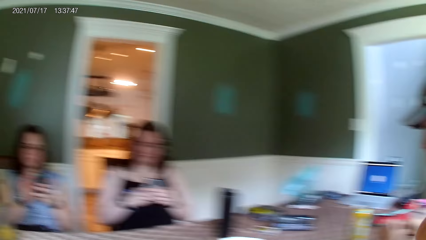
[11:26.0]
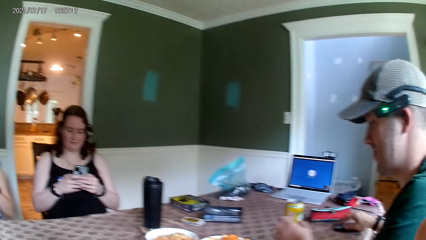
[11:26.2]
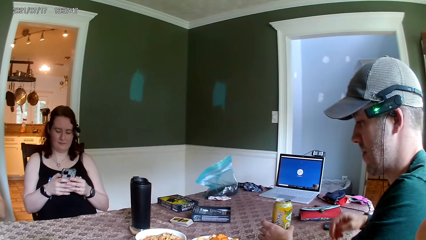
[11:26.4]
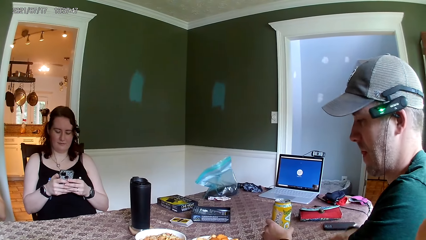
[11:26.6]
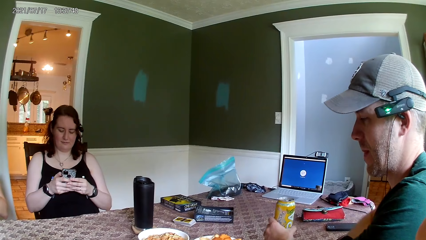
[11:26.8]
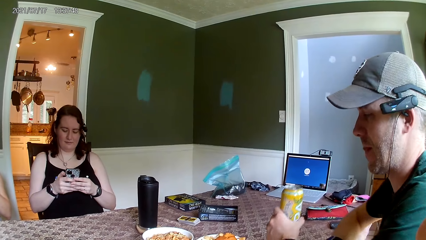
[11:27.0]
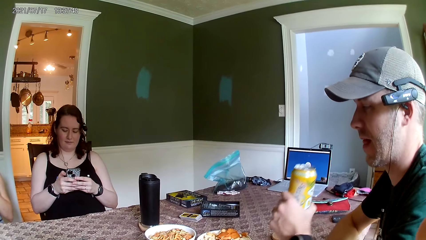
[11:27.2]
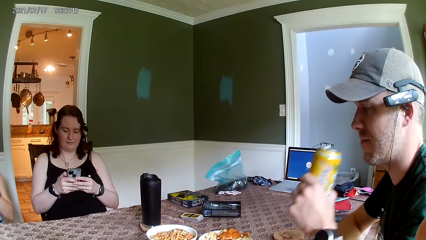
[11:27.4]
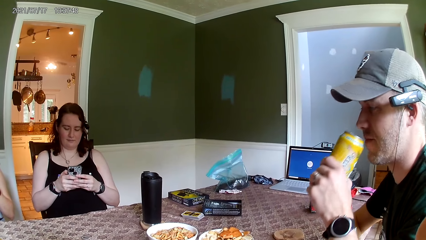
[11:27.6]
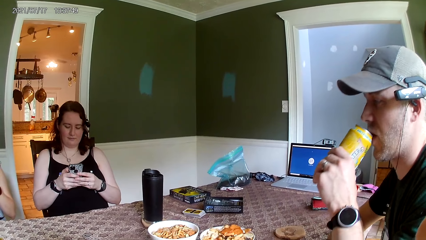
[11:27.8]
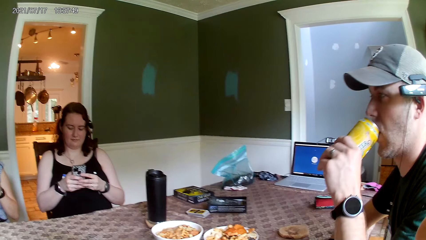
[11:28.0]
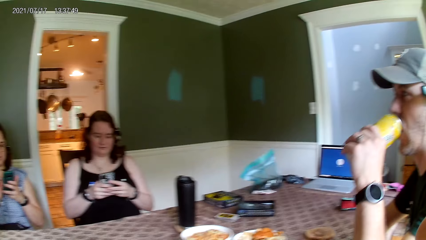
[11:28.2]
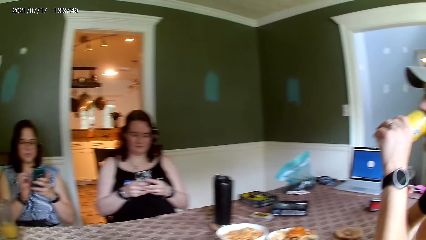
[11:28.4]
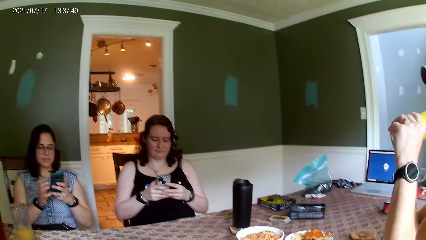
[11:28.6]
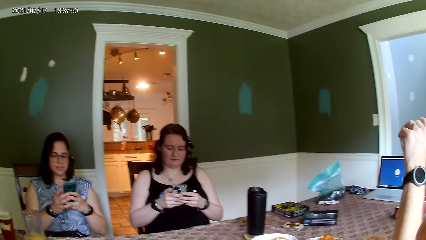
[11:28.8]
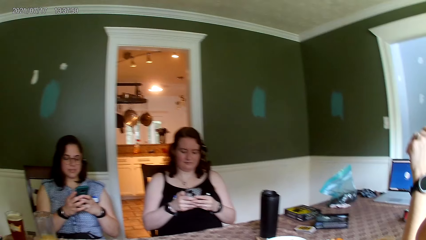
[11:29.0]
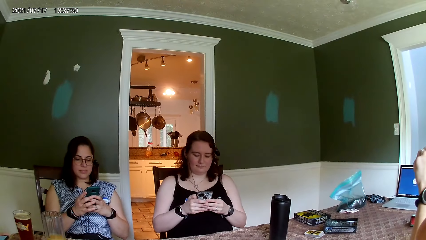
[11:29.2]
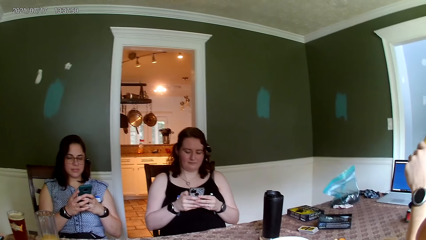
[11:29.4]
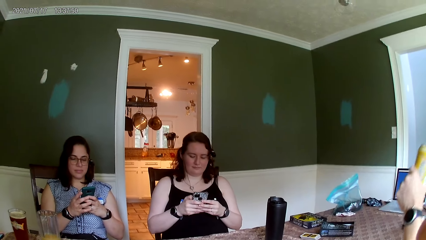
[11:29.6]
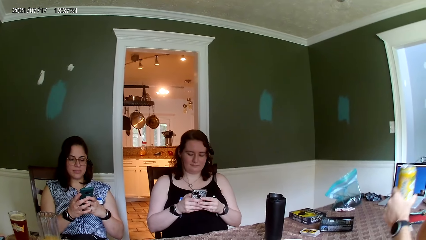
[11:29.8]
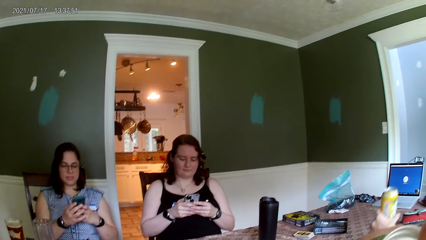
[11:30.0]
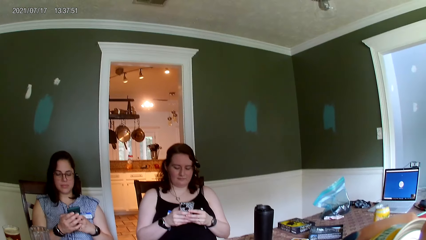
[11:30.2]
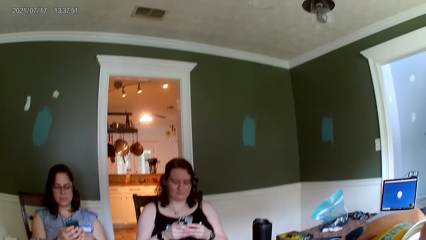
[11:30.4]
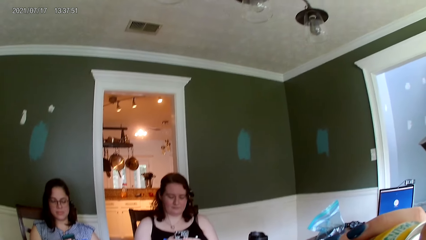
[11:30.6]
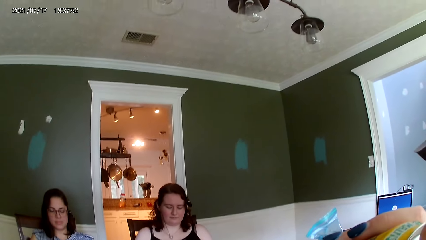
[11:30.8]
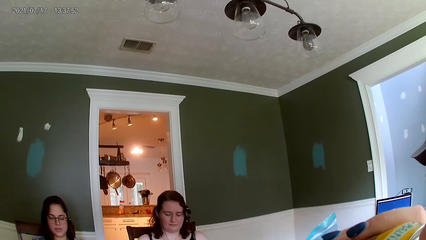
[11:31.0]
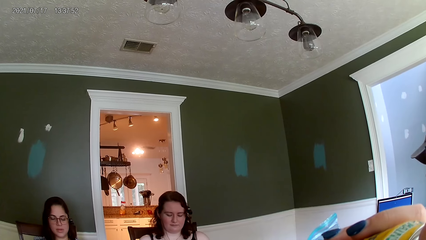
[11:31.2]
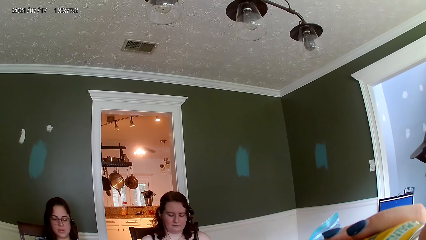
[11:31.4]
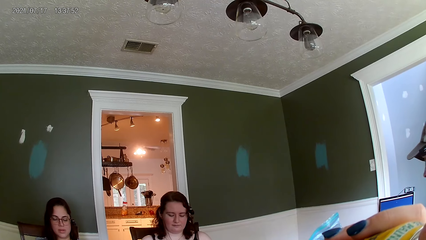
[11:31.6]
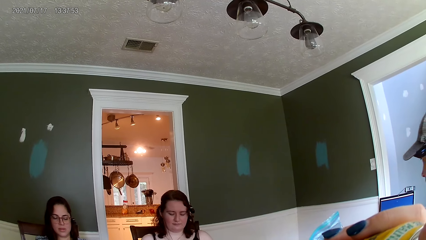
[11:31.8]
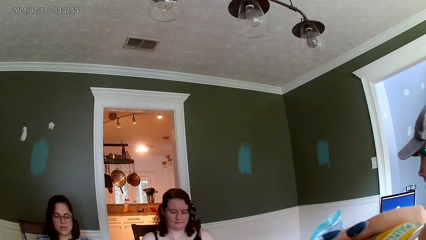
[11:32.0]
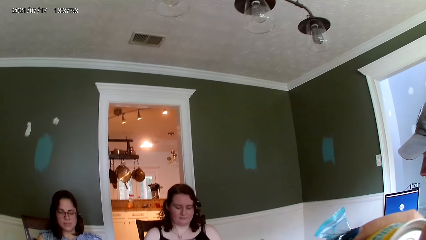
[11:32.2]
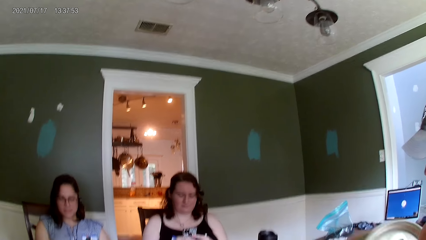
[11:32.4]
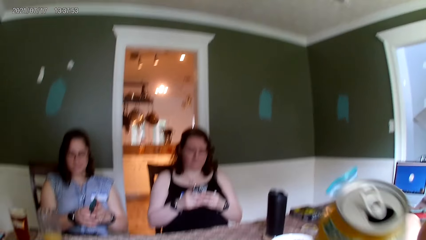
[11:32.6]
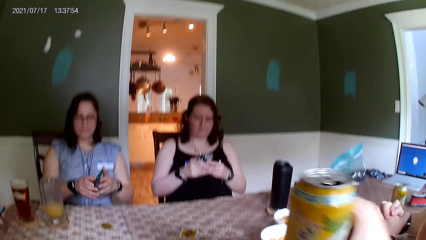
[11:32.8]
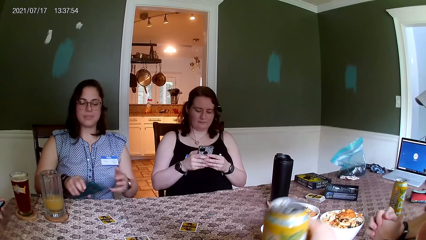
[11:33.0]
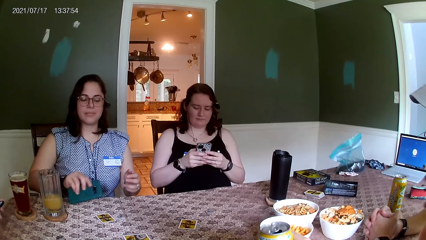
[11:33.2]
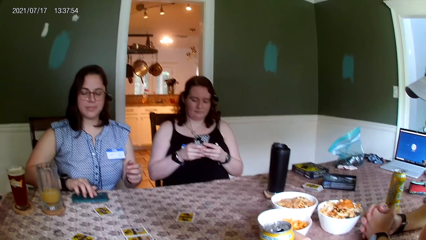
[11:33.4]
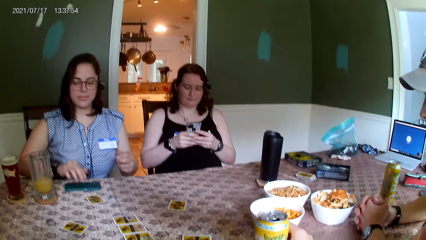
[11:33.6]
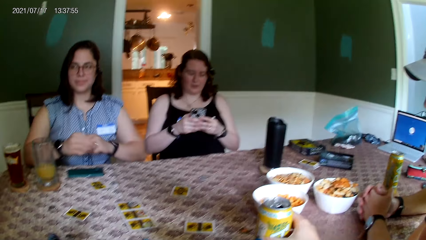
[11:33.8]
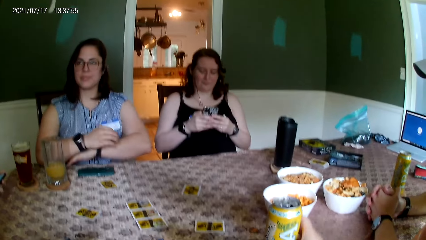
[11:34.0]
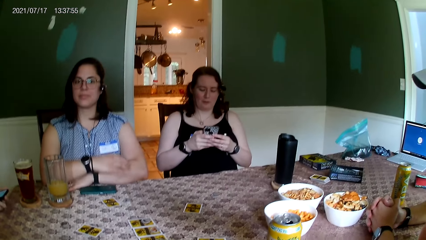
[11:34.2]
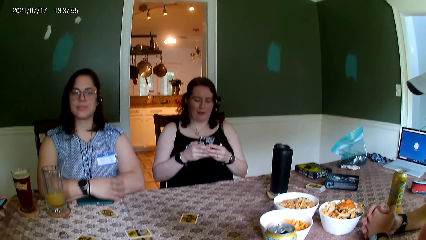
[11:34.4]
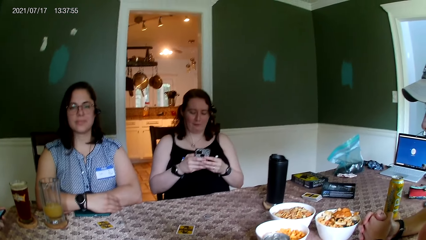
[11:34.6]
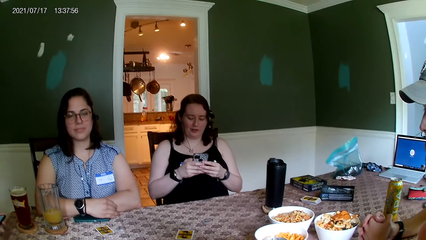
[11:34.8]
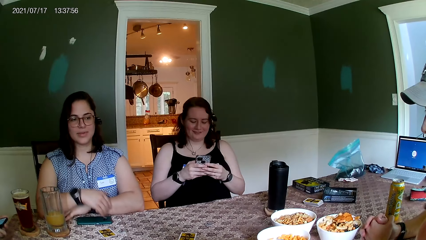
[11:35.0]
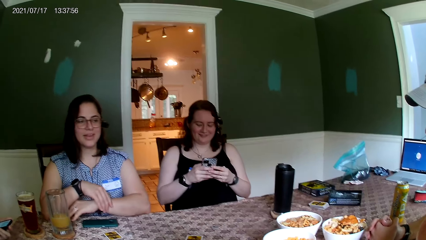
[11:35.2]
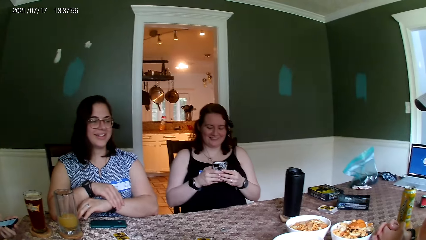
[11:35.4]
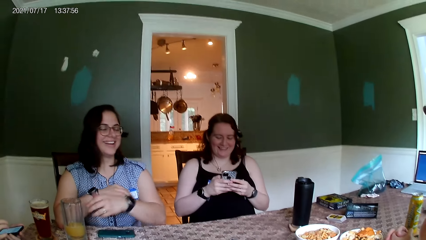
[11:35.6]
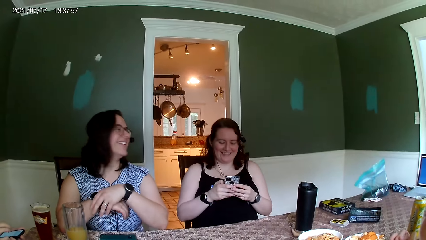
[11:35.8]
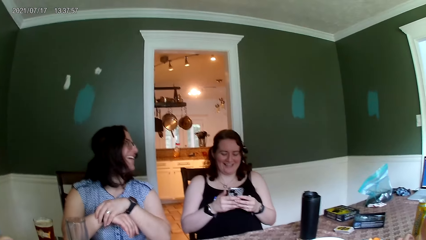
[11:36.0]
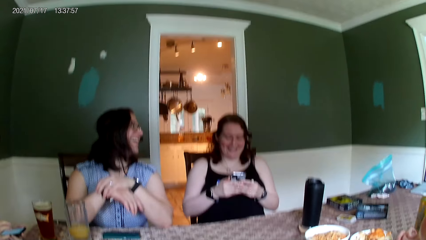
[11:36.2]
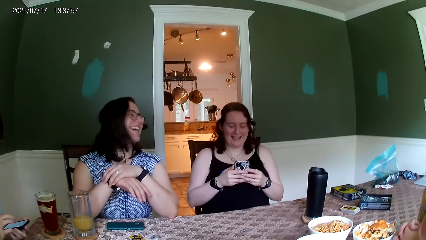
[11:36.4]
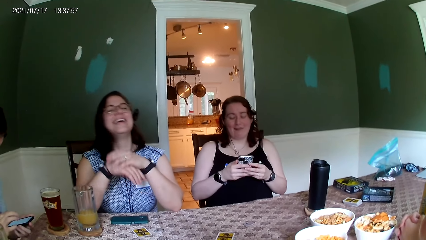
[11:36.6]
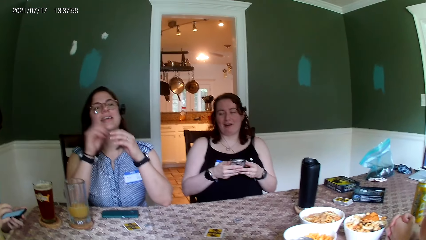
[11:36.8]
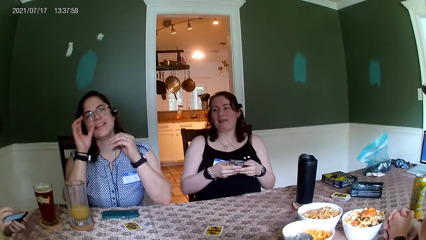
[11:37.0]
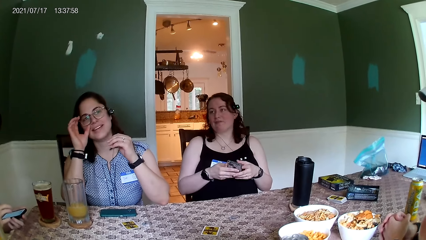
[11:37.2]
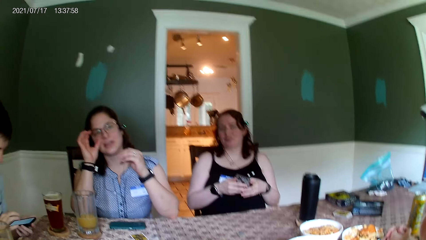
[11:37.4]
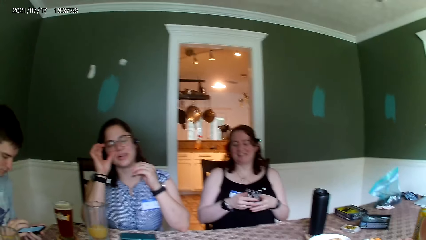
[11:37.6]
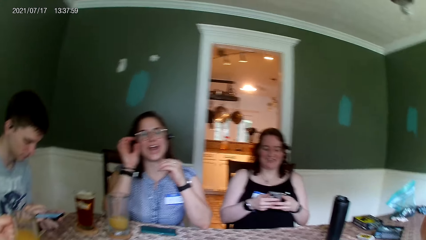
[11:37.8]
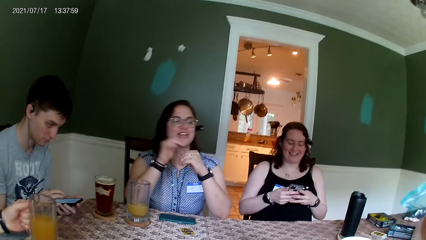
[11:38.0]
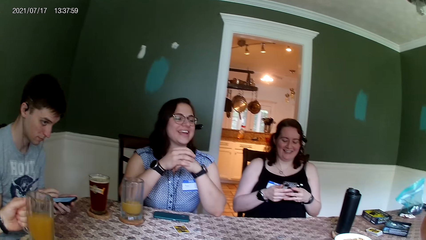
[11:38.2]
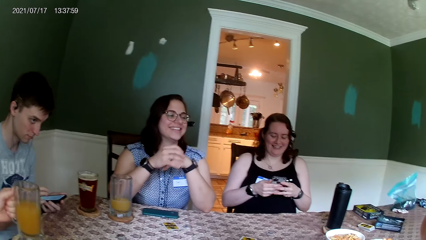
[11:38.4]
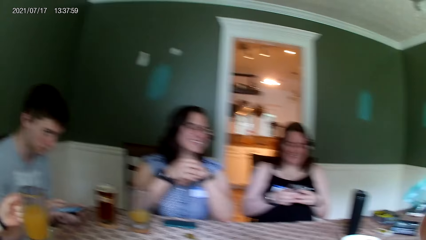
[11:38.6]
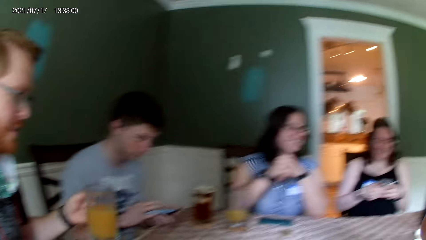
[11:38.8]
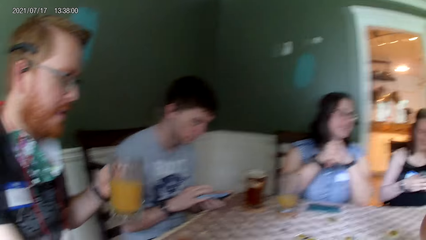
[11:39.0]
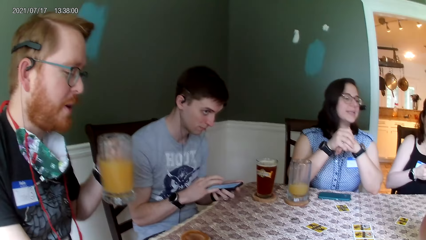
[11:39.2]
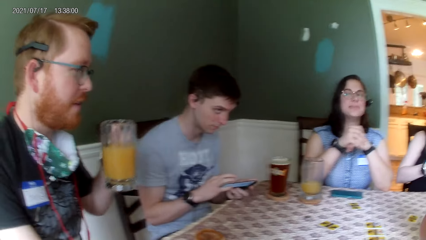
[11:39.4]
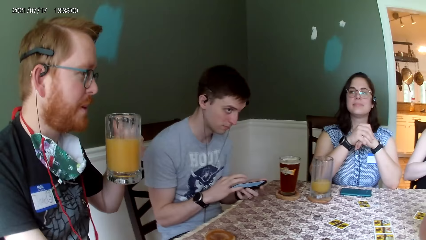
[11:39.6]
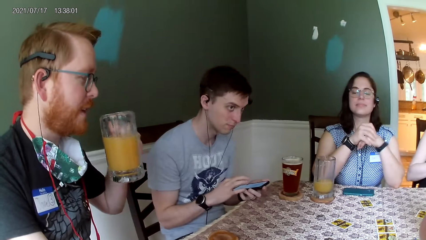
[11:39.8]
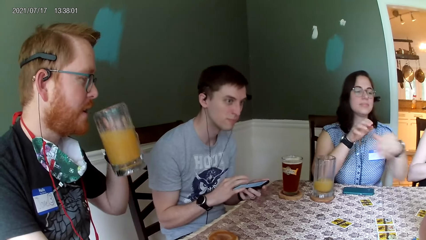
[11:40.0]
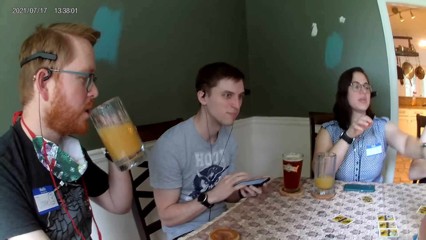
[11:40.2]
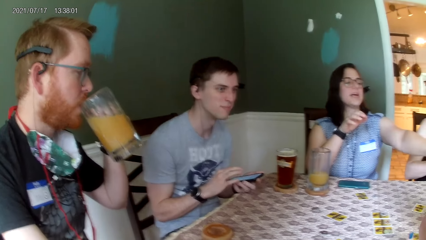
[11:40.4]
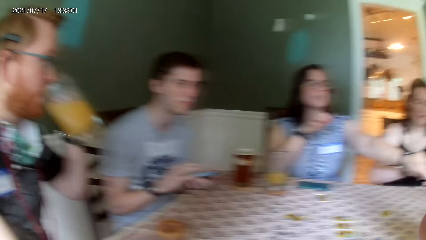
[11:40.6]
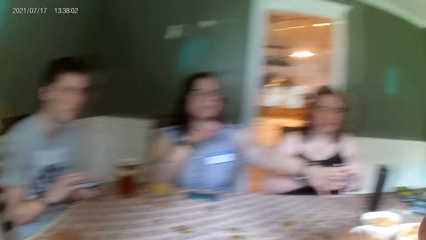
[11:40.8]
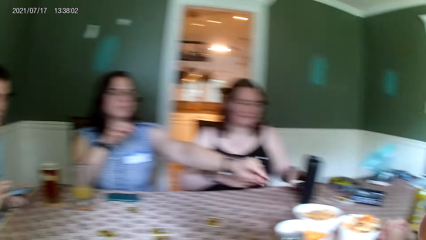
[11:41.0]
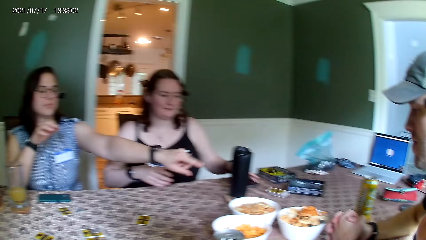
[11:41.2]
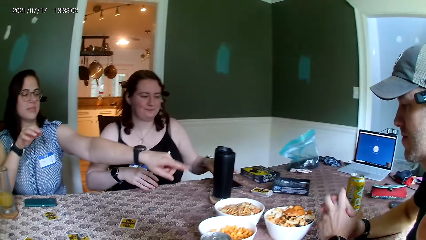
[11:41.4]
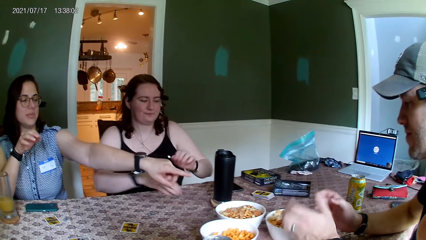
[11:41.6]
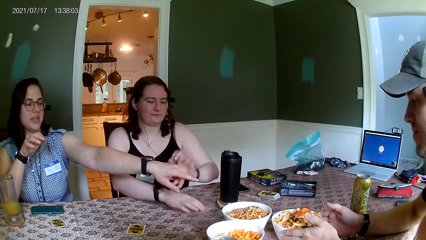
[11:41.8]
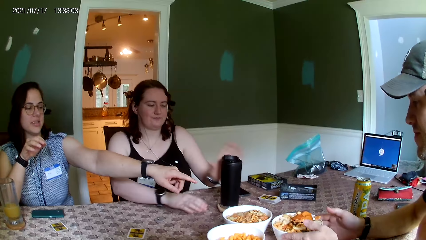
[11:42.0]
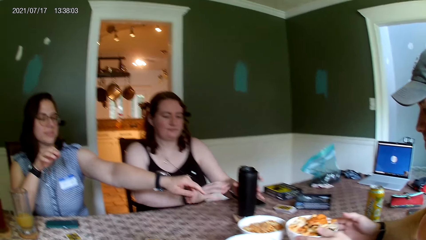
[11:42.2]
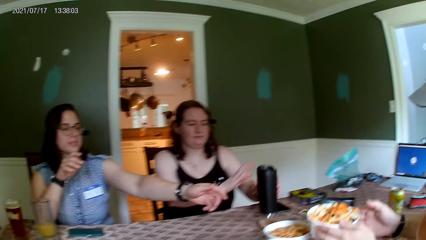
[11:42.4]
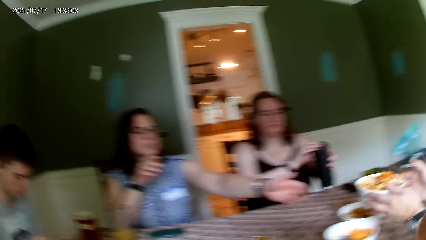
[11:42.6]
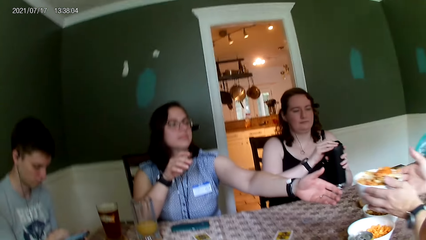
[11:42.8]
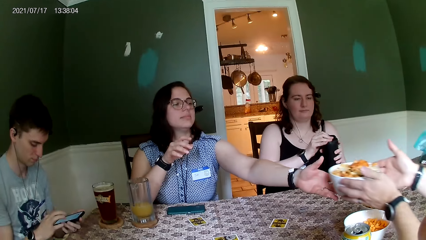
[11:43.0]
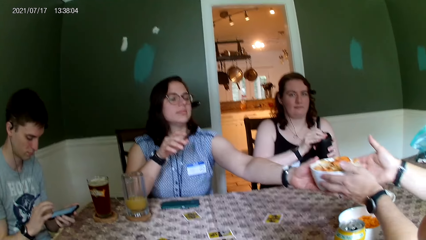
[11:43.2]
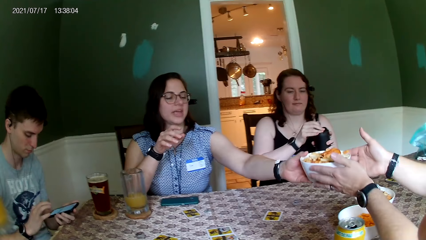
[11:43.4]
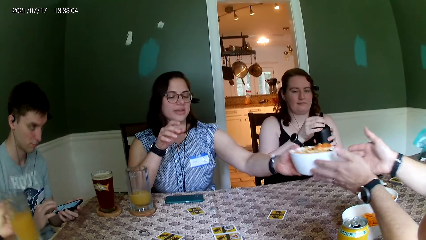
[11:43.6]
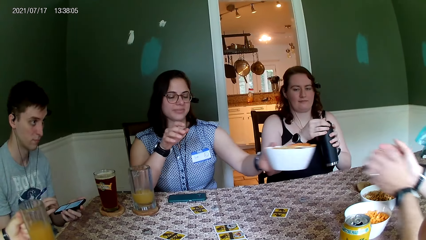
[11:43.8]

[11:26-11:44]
A man places the phone in his right hand on the table. The camera wearer looks around the table. The man picks a can from the table with his left hand. The man drinks from the can in his left hand. The man places the can in his left hand on the table. The camera wearer drinks from a can in her right hand. A woman places the phone in her right hand on the table. The camera wearer places the can in her right hand on the table. Another man picks a glass cup from the table with his left hand. The camera wearer dialogues with people at the table. The other man drinks from the glass cup in his left hand. The woman converses with the first man. The camera wearer looks around the table. The first man picks a bowl from the table with both his hands. Another woman picks a bottle from the table with her left hand. The other woman opens the bottle with her right hand. The first woman takes the bowl from the first man with her left hand.
